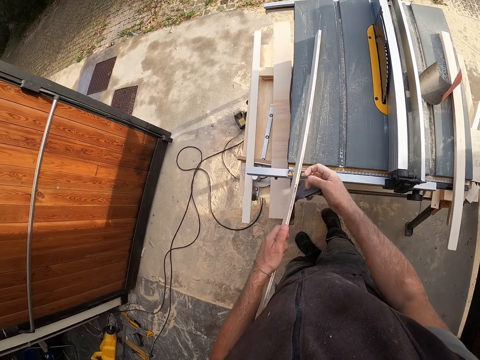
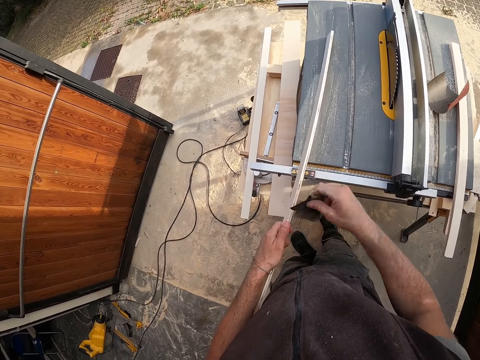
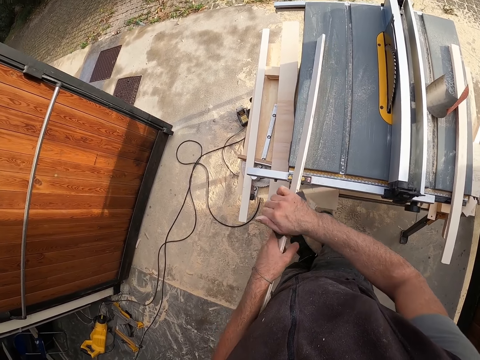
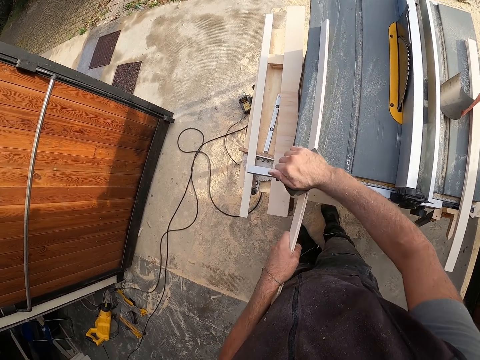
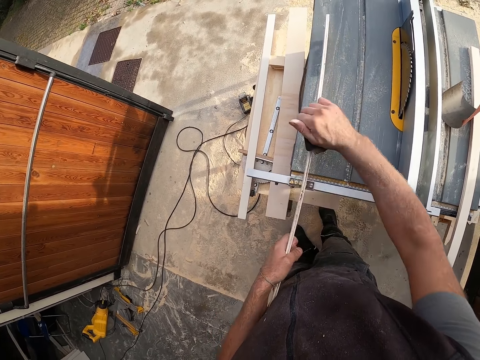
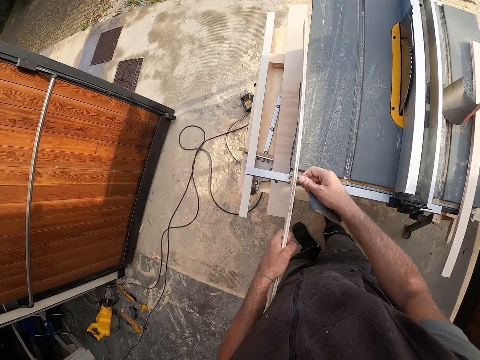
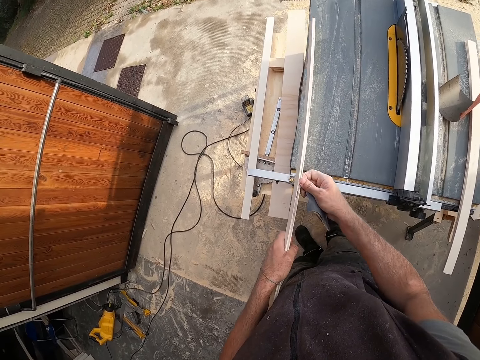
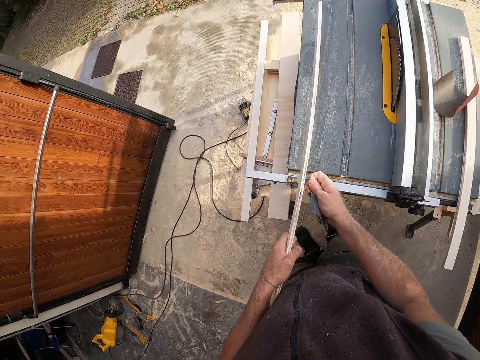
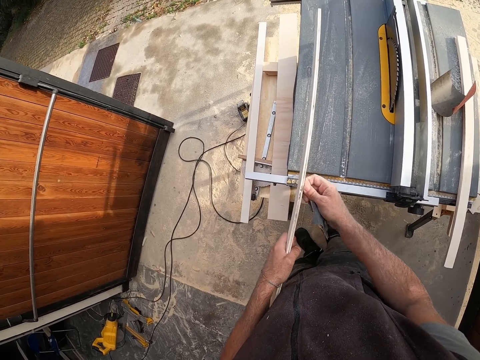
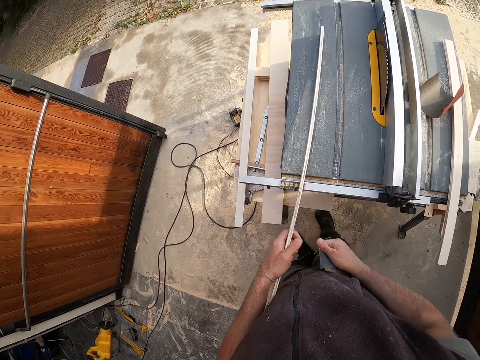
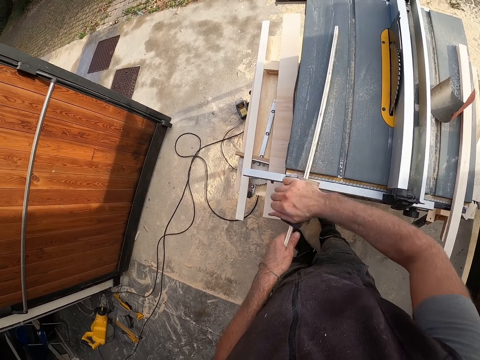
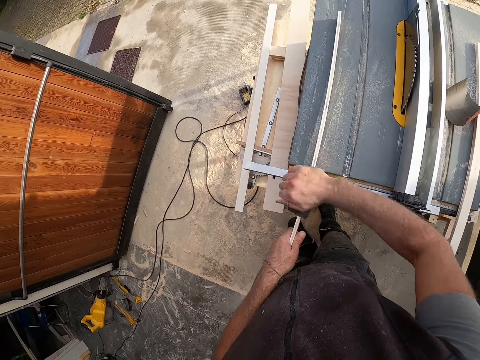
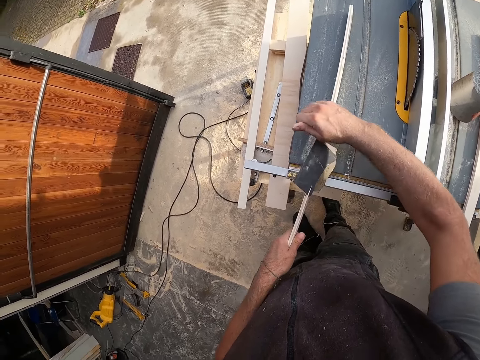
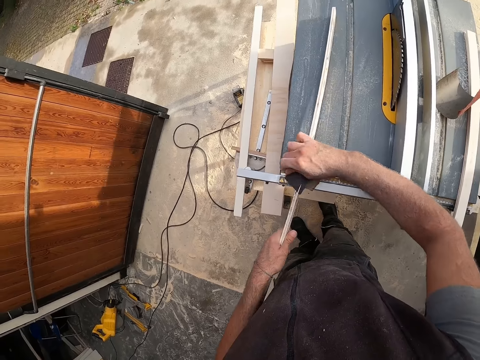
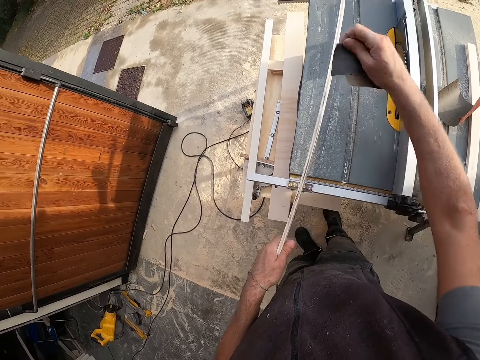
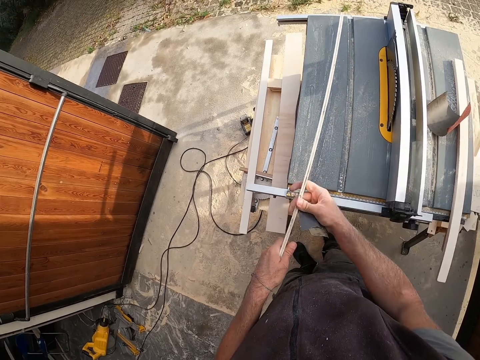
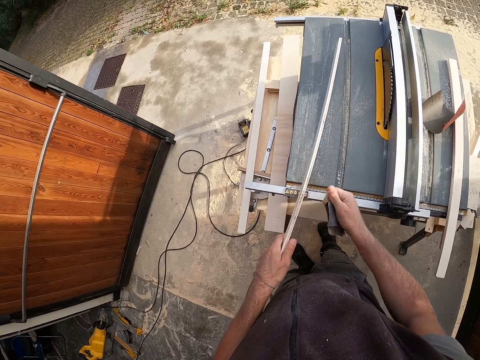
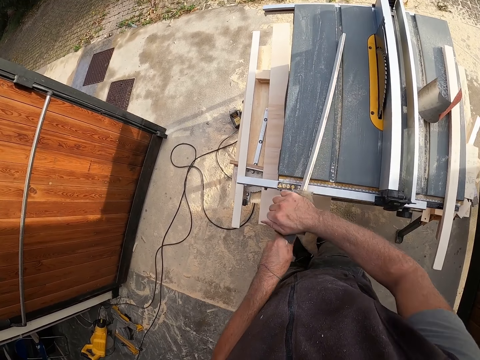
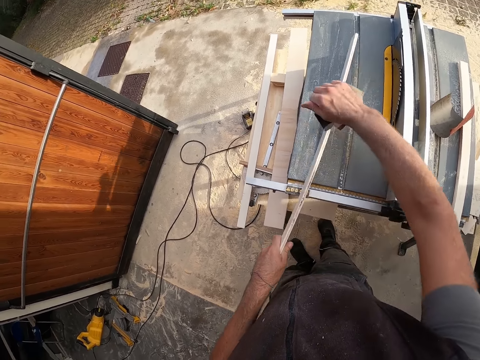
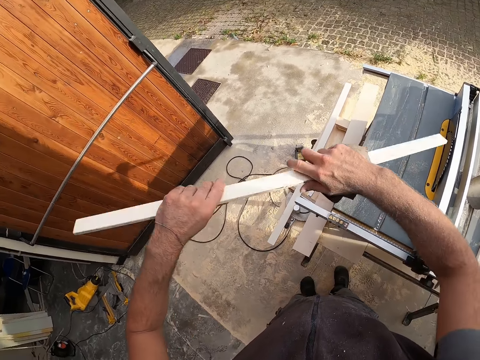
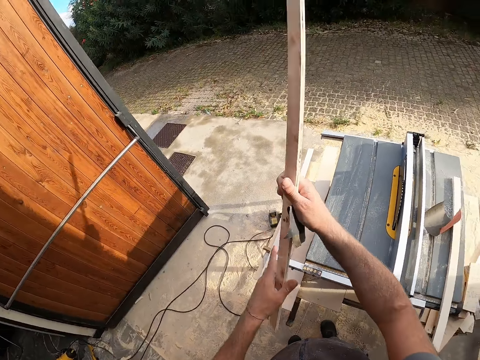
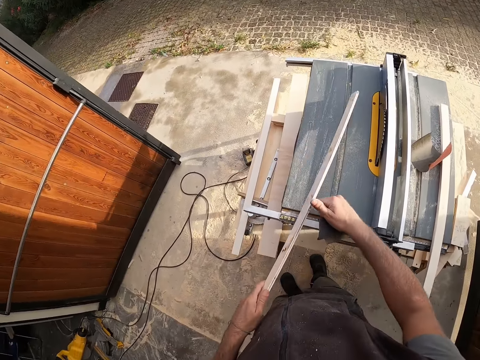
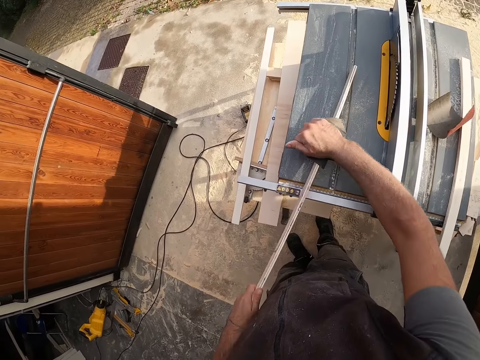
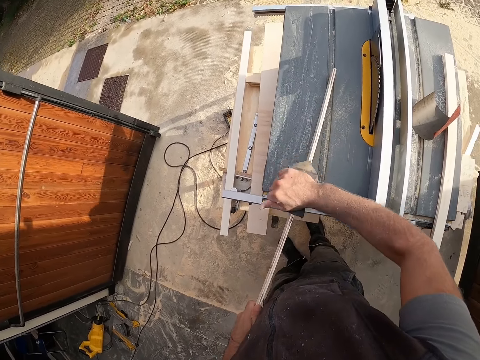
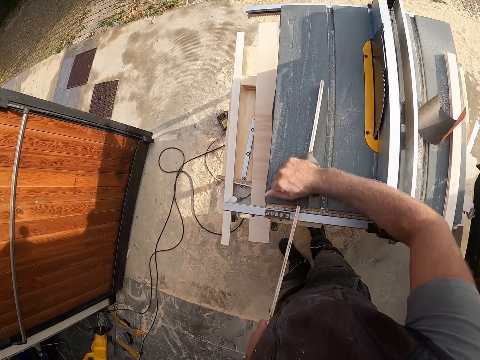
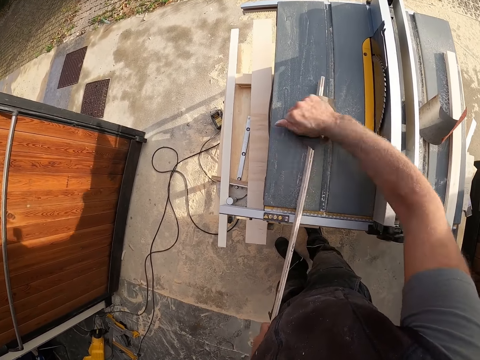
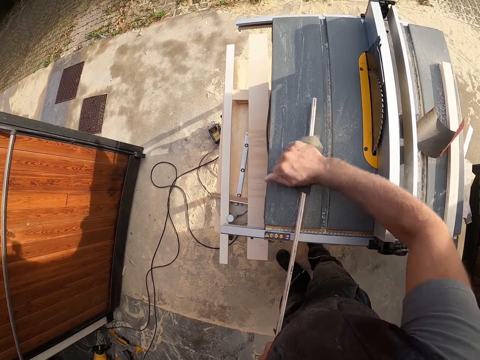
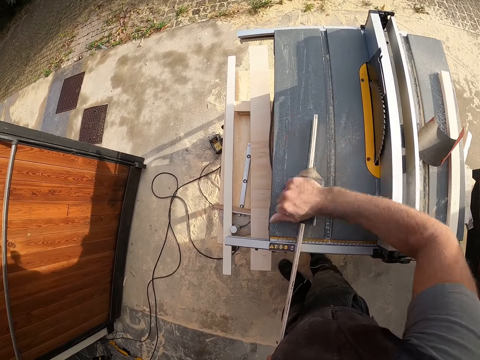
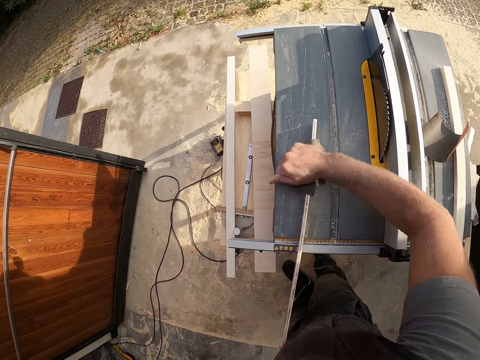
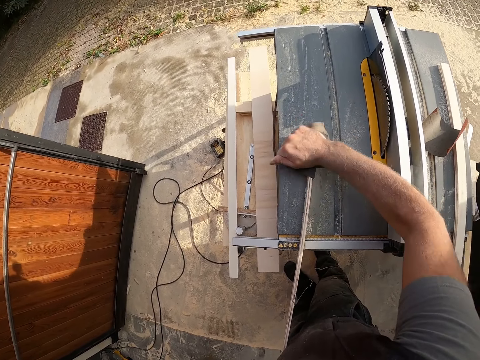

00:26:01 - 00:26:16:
The camera wearer plucks a piece of wood from the wood. They smoothen the wood with a sandpaper. They turn the wood. They smoothen the wood with the sandpaper.

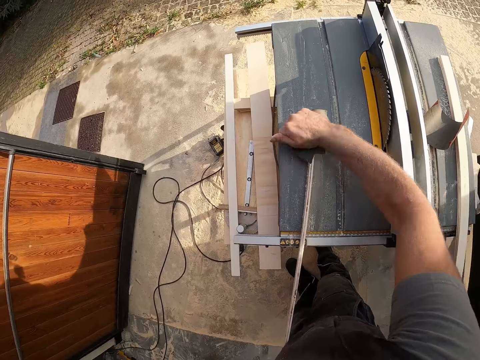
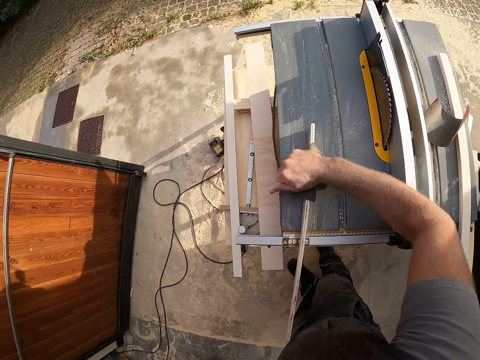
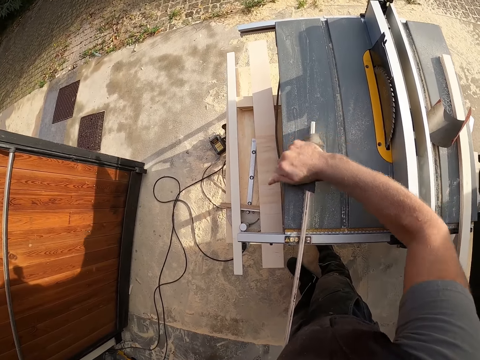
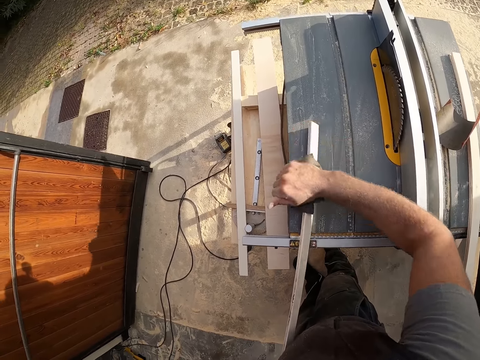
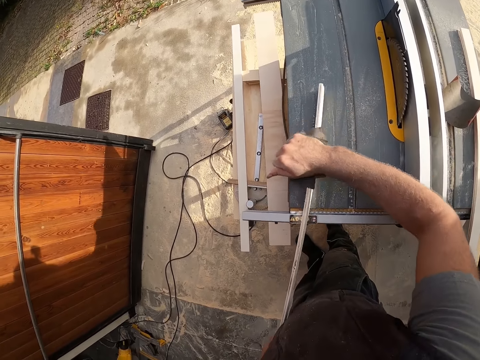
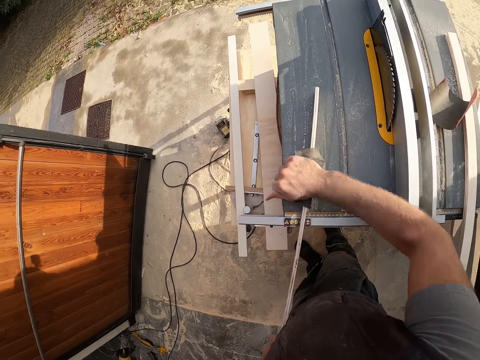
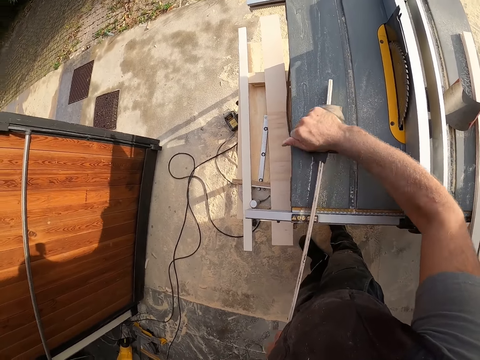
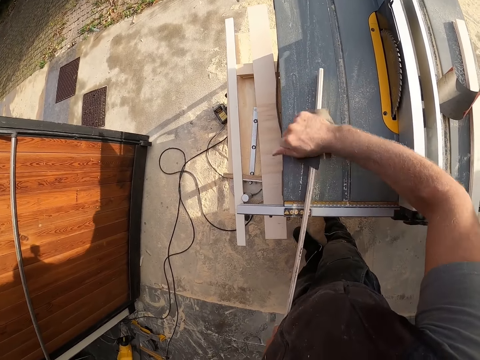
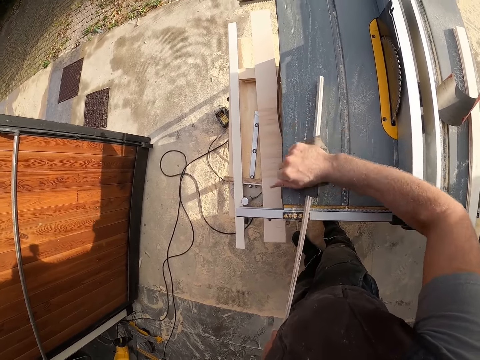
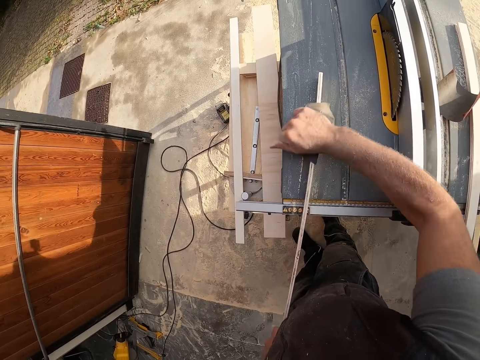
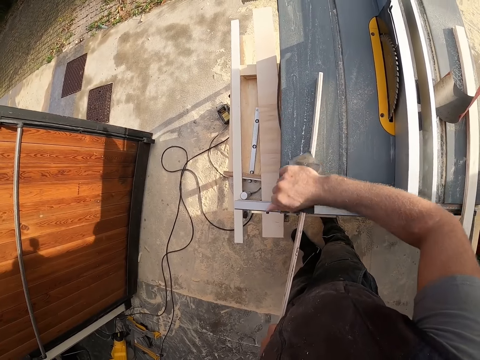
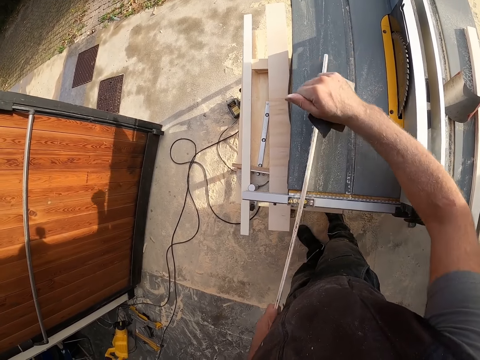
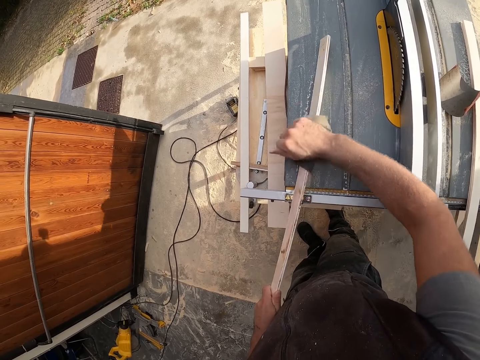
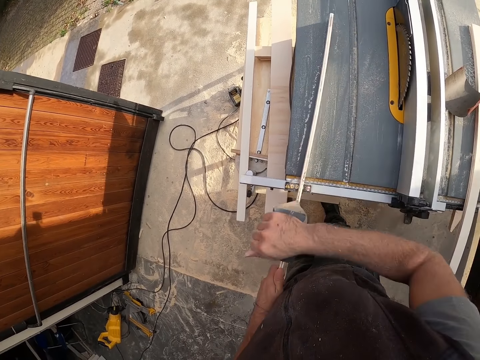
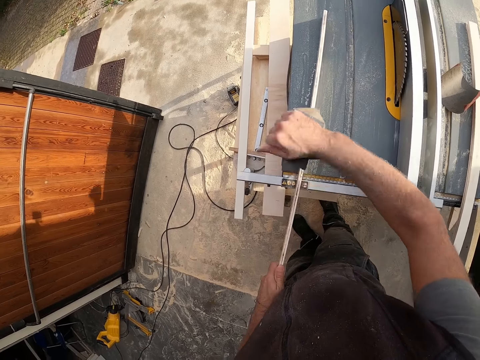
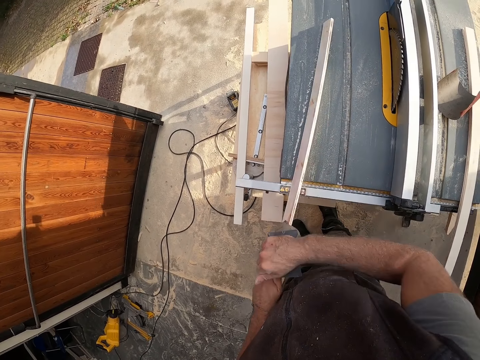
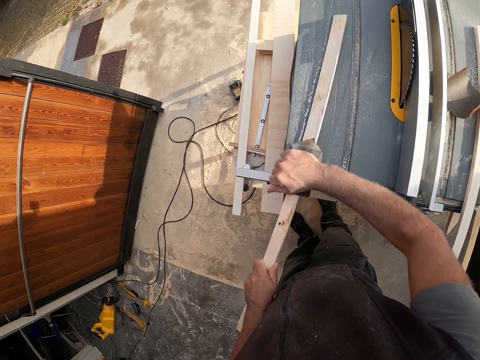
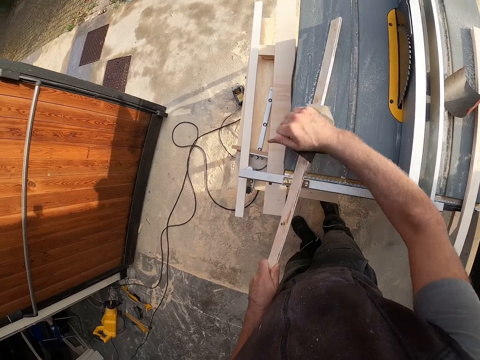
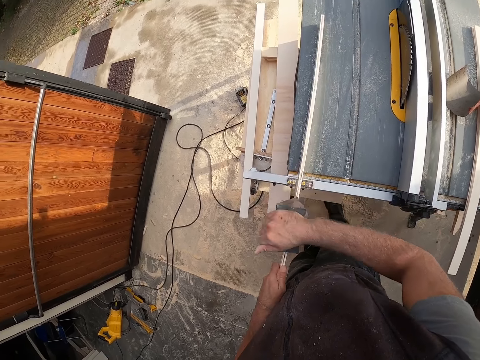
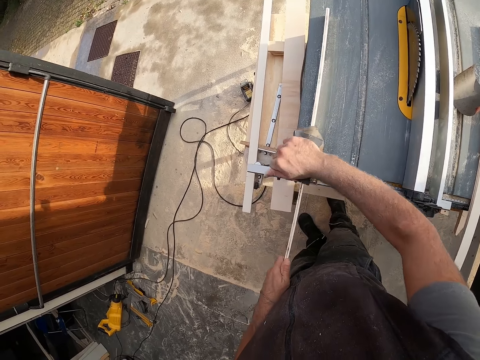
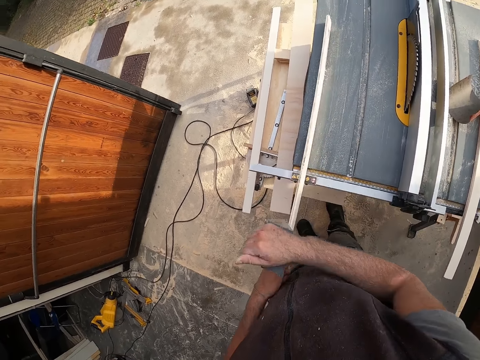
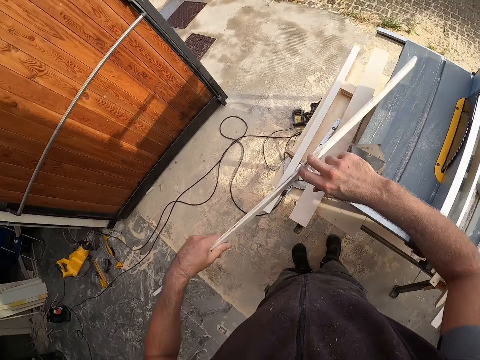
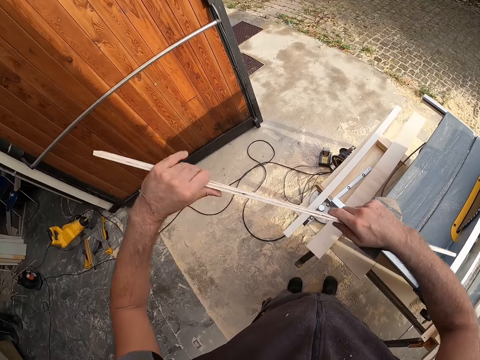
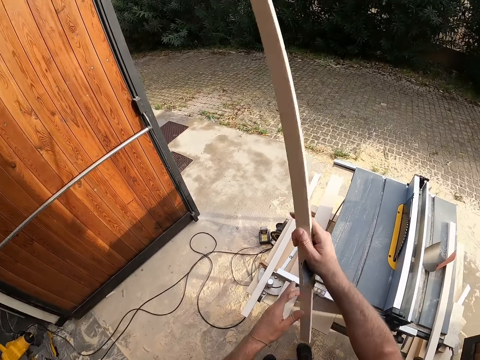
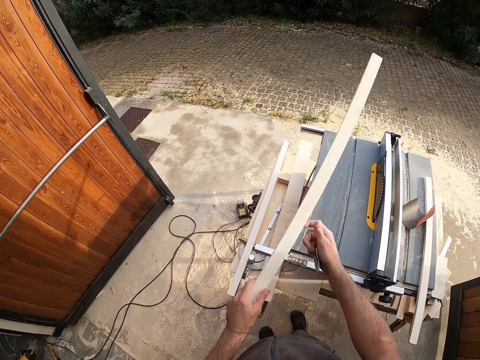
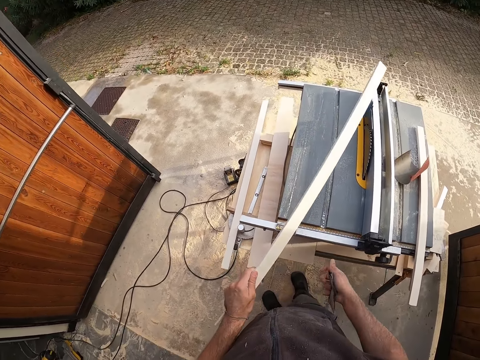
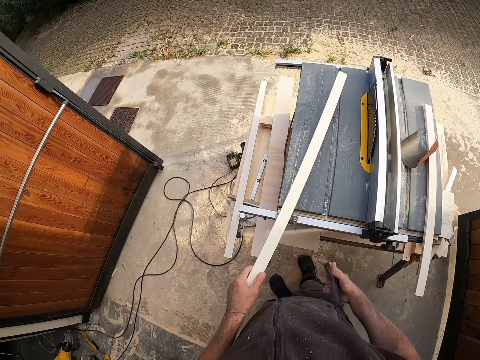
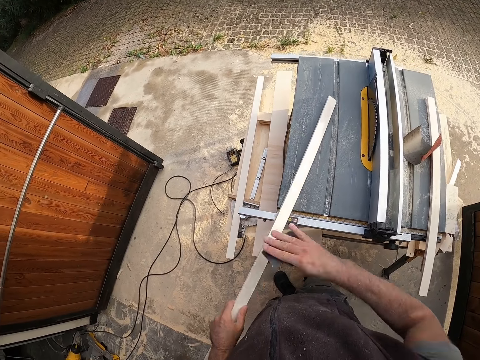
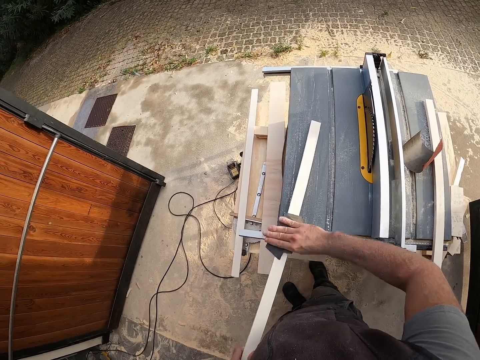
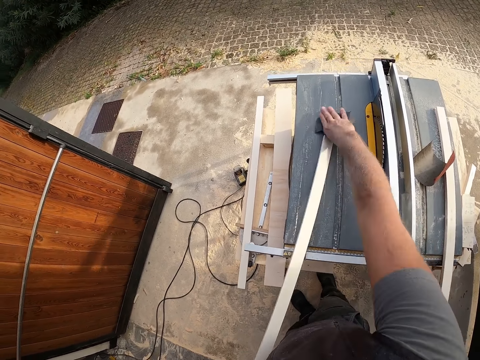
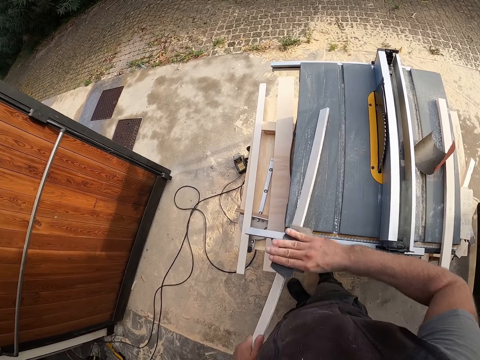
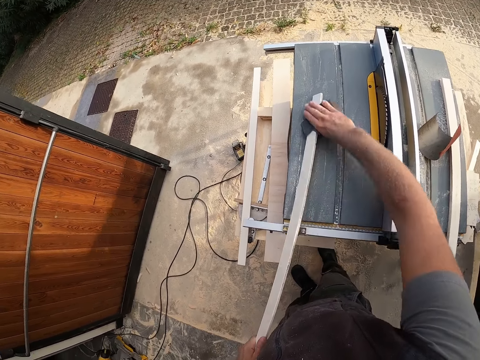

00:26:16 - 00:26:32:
The camera wearer turns the wood. They smoothen the wood with sandpaper.
